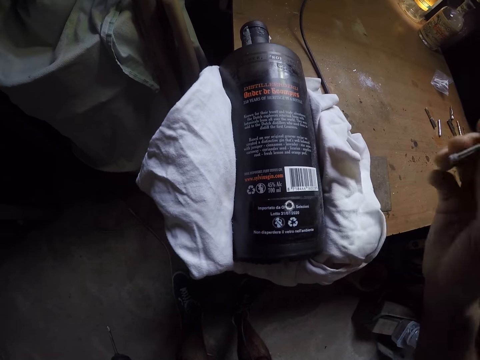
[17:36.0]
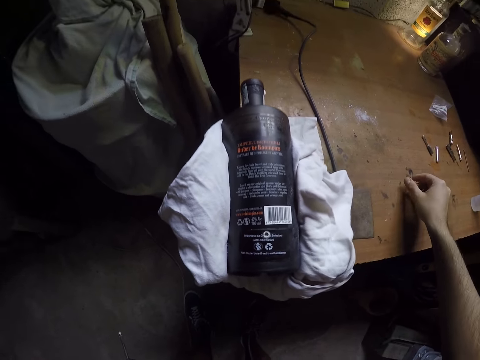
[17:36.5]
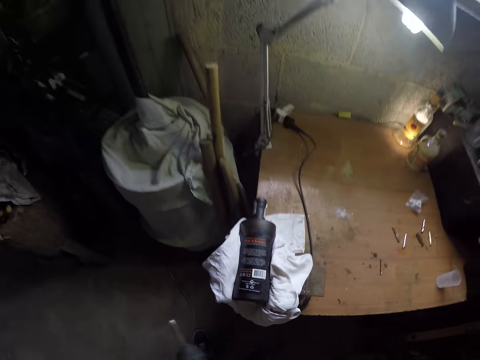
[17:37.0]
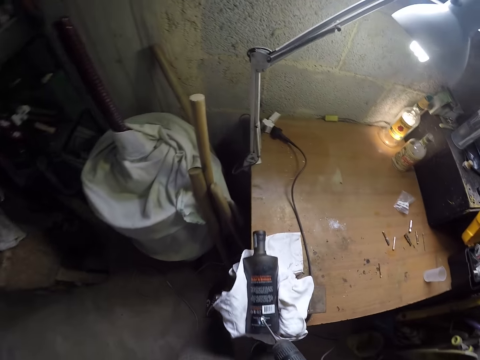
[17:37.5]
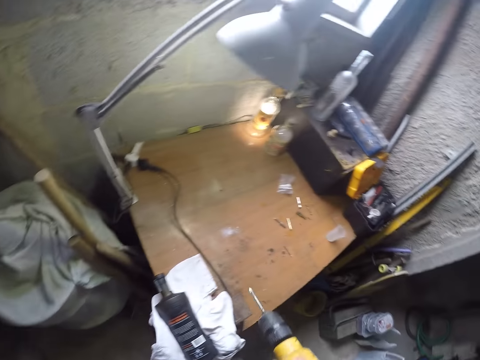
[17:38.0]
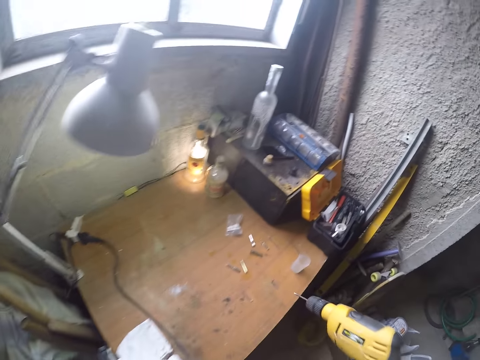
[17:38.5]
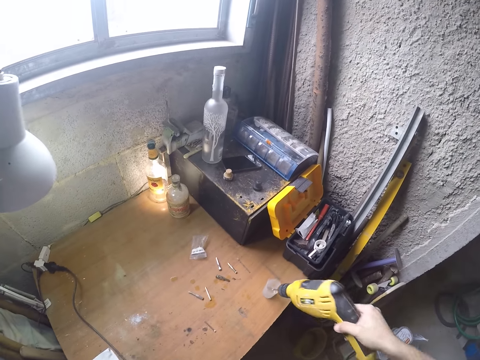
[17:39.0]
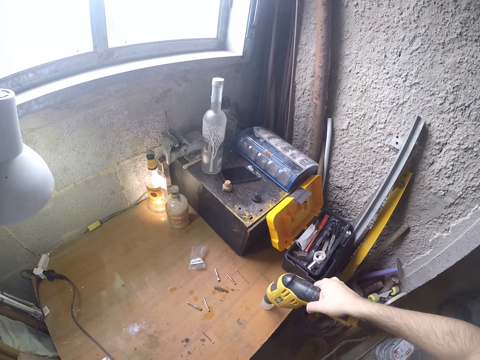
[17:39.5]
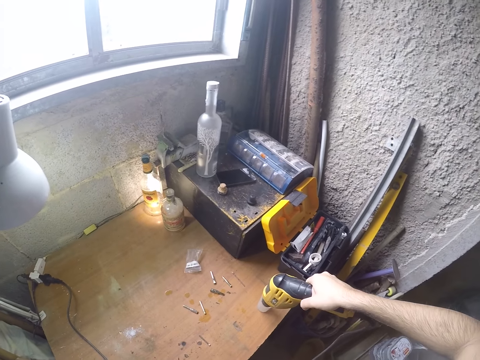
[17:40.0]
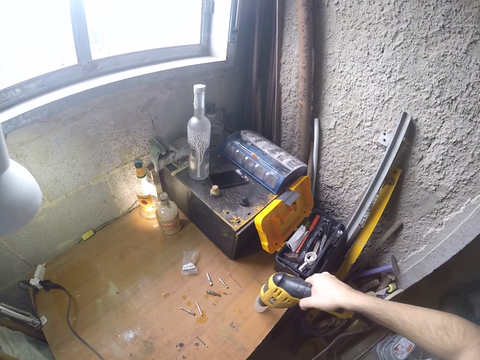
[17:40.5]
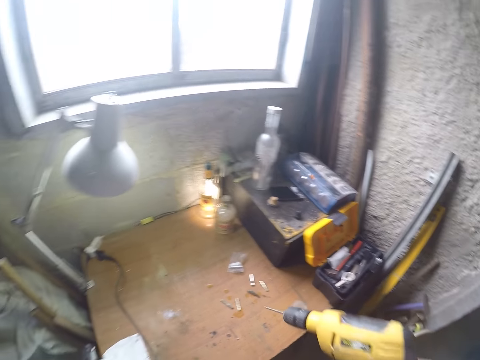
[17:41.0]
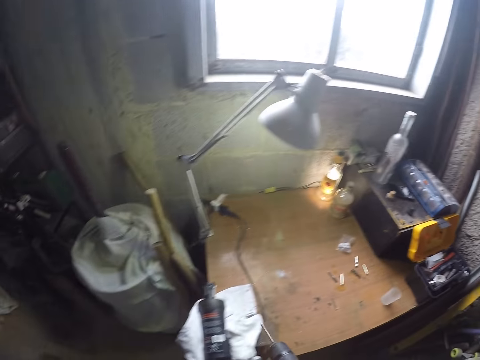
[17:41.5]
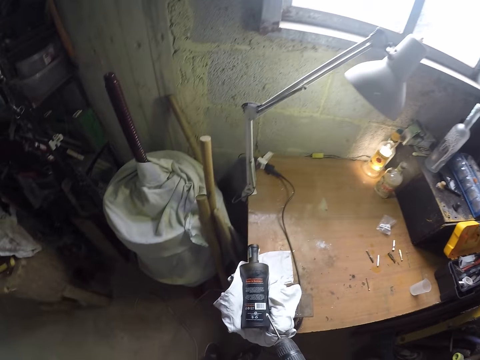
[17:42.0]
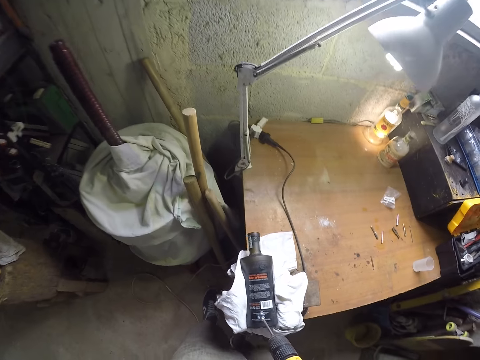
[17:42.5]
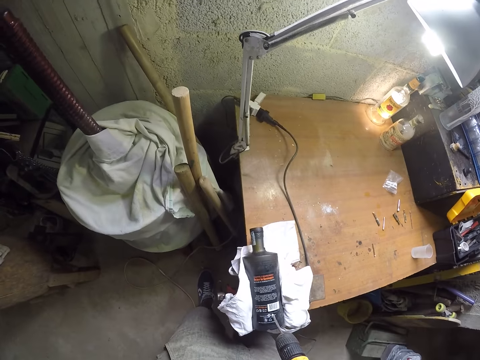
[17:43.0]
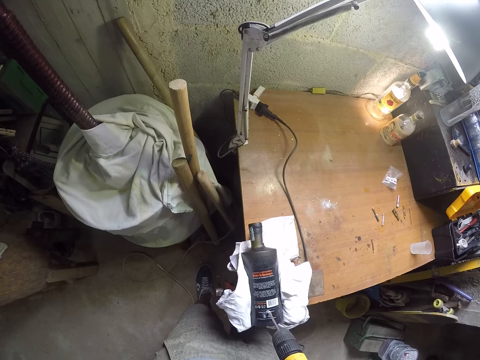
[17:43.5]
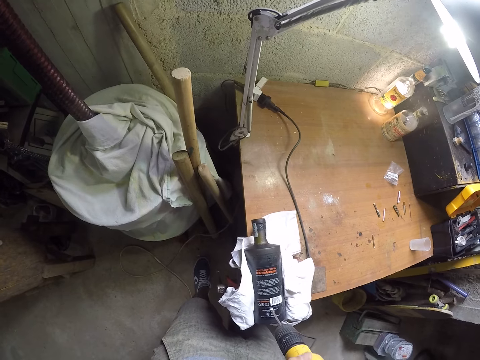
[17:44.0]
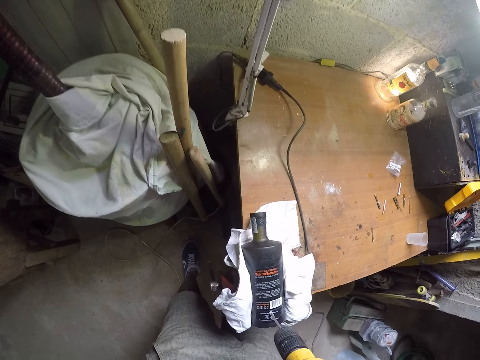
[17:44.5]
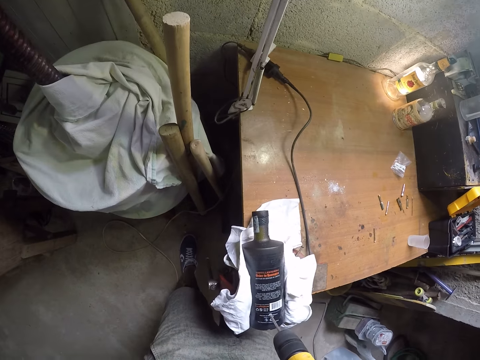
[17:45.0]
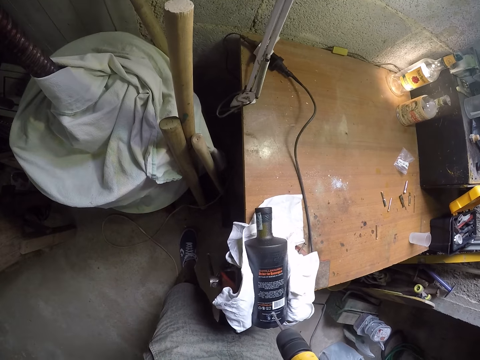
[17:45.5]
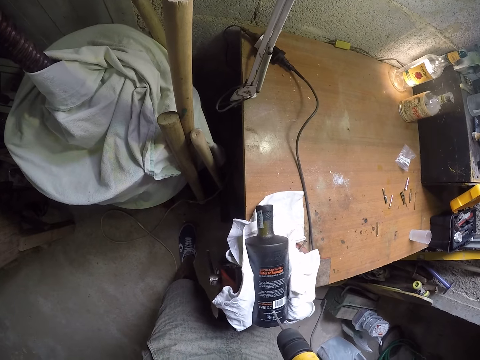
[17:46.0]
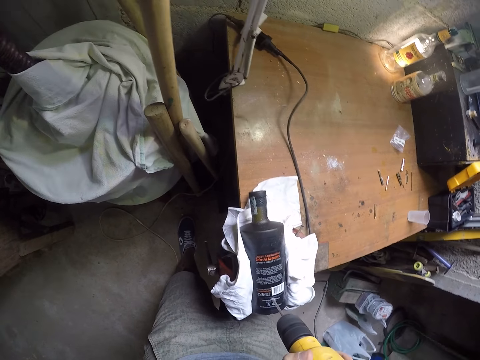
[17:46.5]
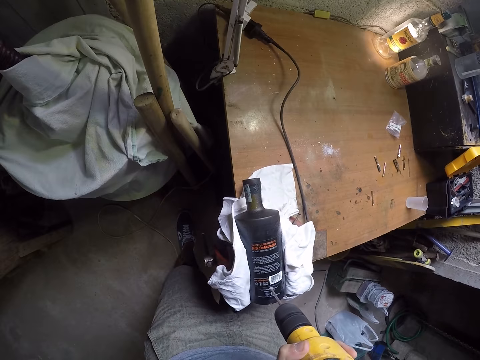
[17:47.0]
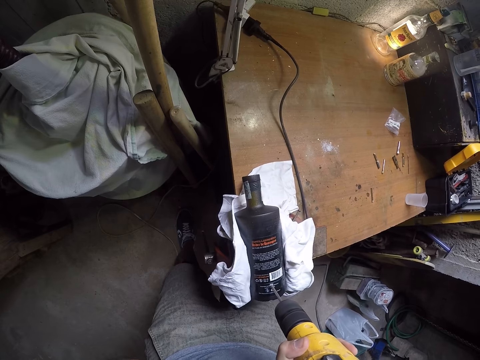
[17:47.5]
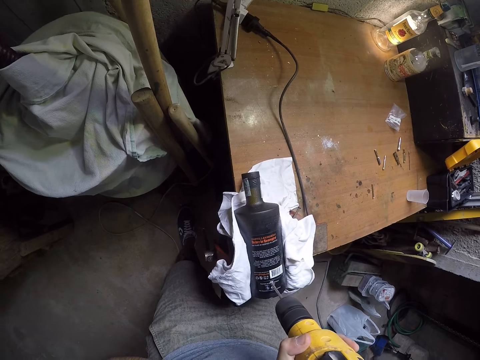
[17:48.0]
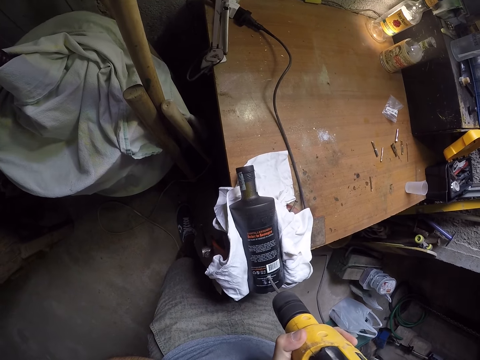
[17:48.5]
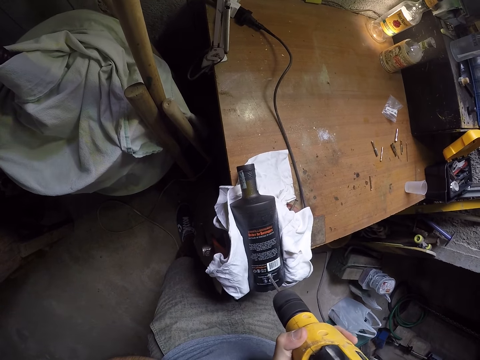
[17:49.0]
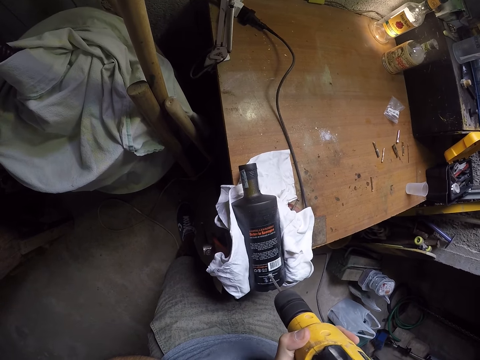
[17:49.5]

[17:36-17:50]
The camera wearer drops the drill bit in his right hand on the table. He inserts the drill into the cup on the table with his right hand. He drills into the bottle on the table with the drill in his left hand.

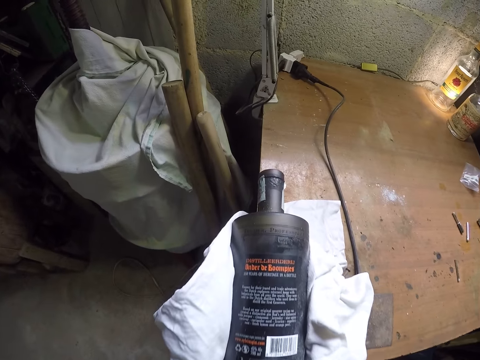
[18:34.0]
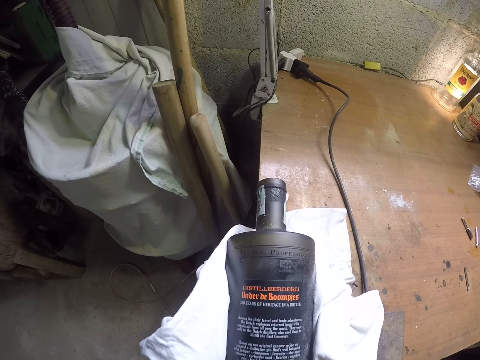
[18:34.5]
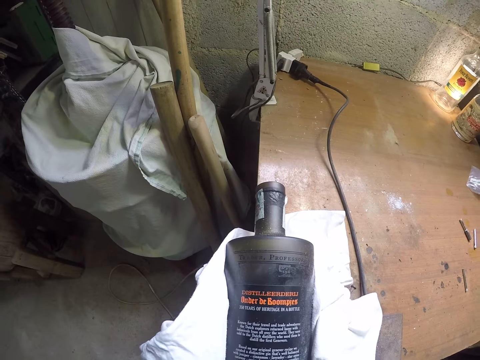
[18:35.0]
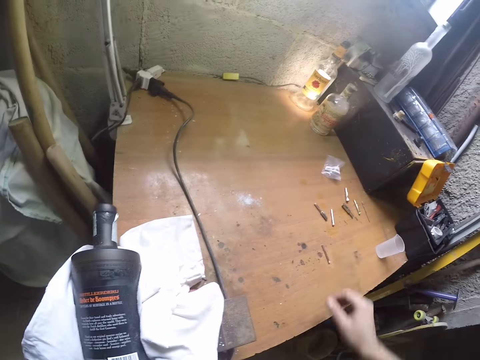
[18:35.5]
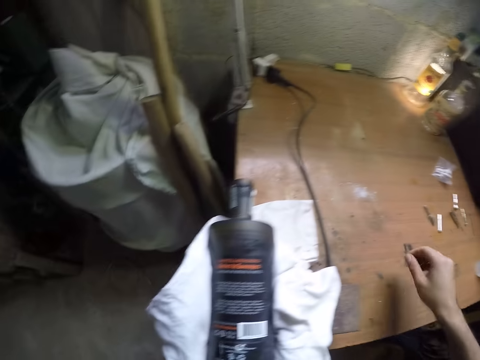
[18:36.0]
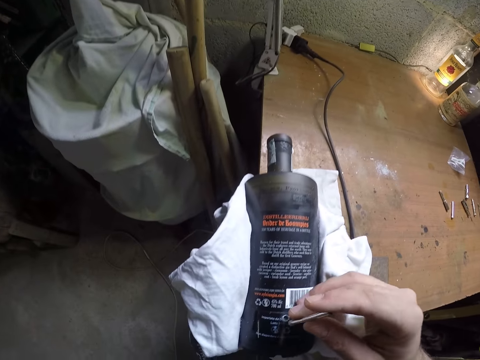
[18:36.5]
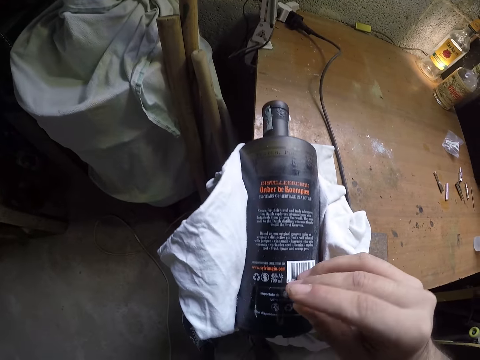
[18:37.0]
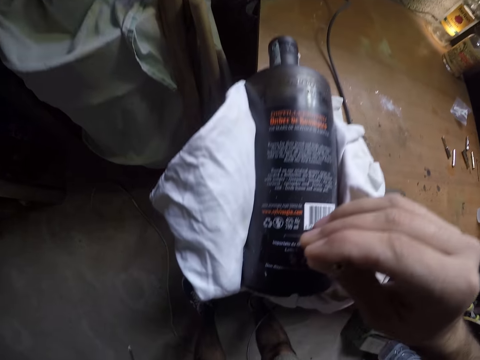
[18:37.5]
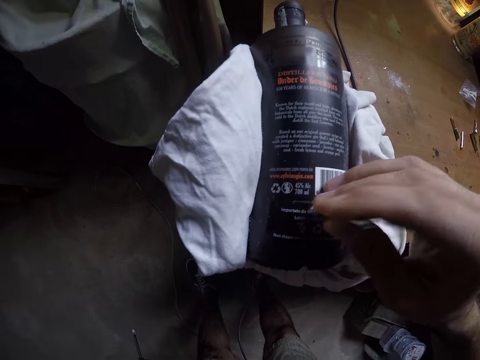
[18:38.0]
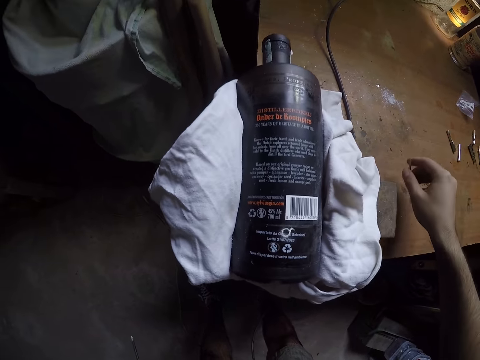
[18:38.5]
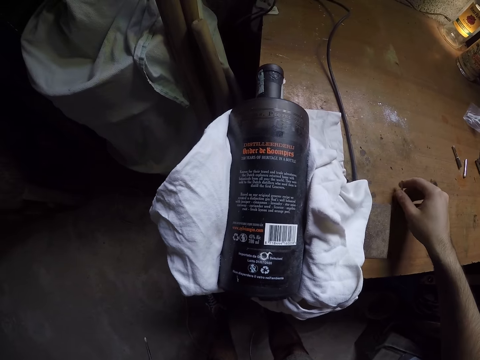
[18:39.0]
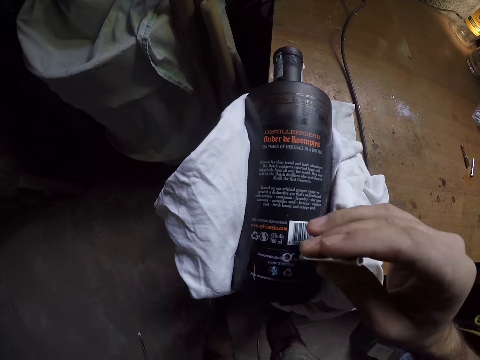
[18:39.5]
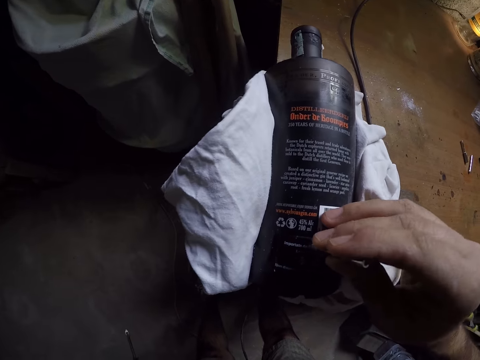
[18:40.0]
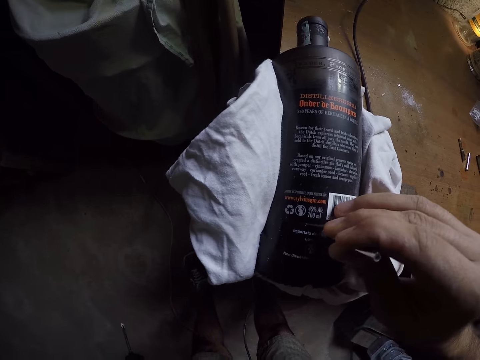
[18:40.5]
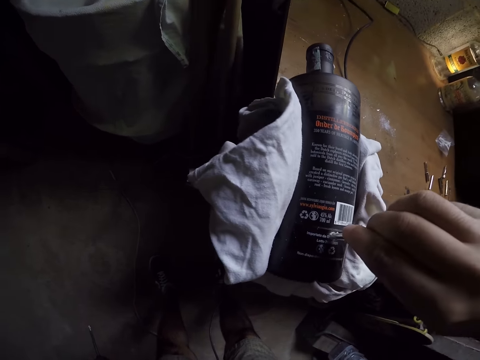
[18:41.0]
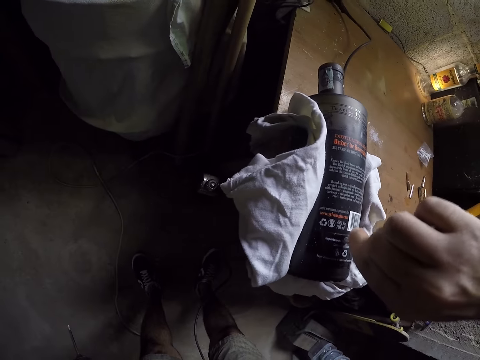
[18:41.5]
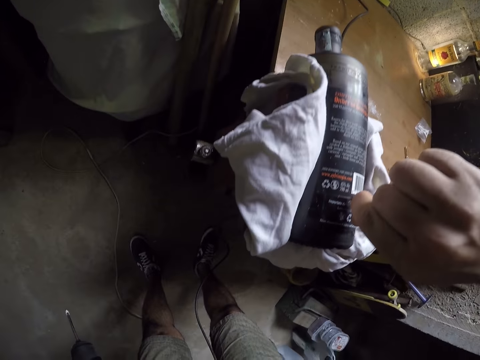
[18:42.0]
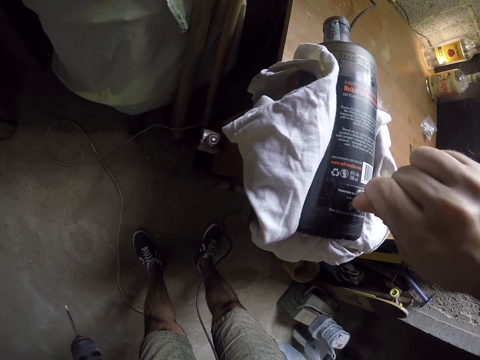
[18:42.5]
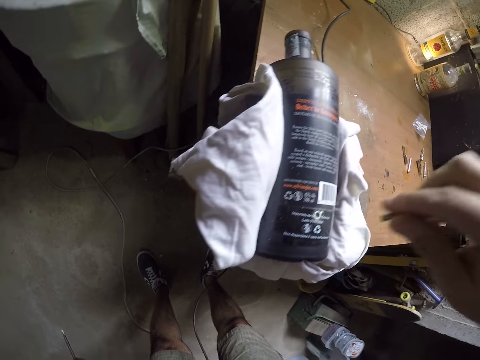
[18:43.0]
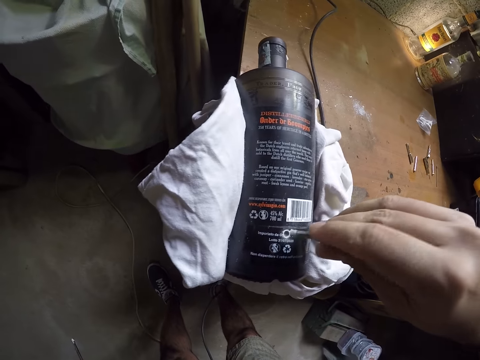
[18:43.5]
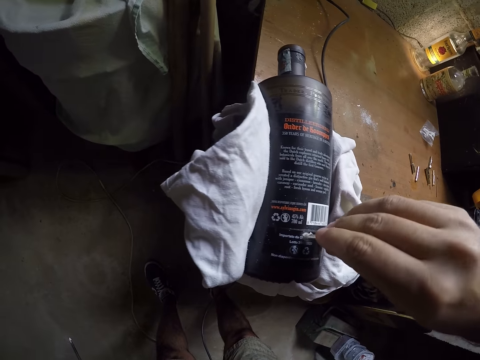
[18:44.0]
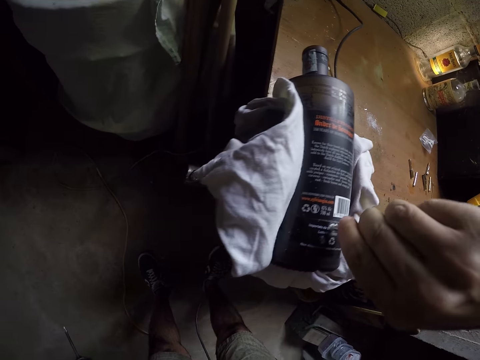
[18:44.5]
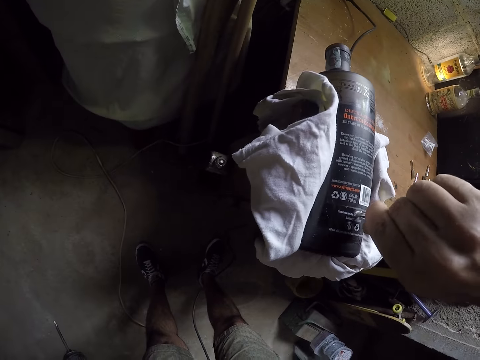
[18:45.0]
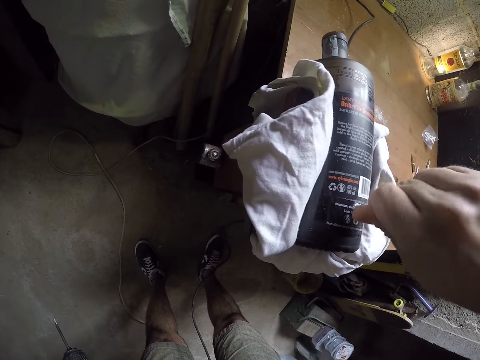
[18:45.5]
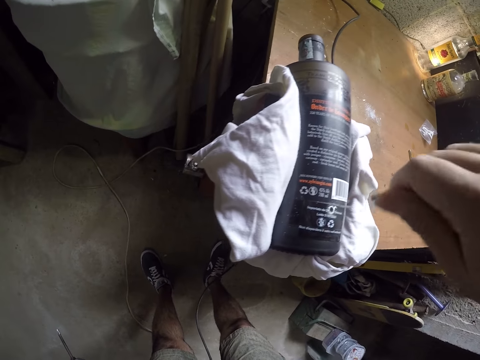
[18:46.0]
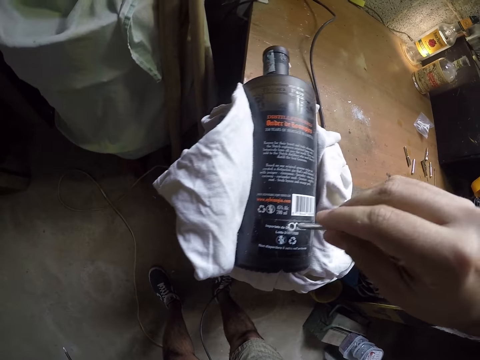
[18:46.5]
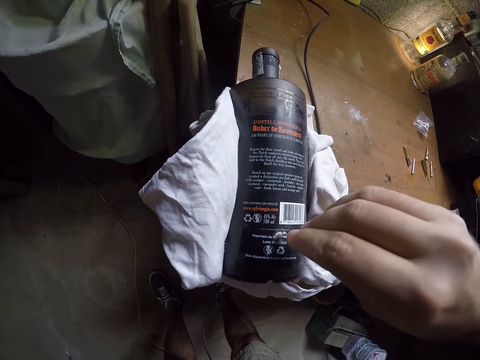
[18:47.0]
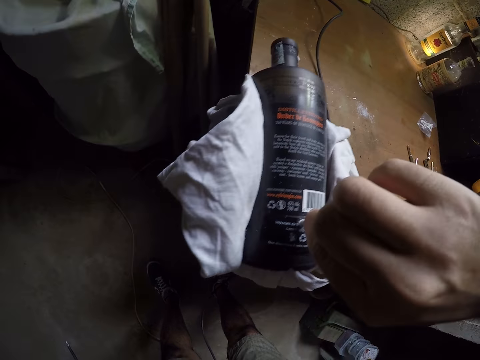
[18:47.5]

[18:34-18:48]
The camera wearer picks a drill-bit from a table with his right hand. He puts the drill-bit in his right hand into the hole in the bottle.
